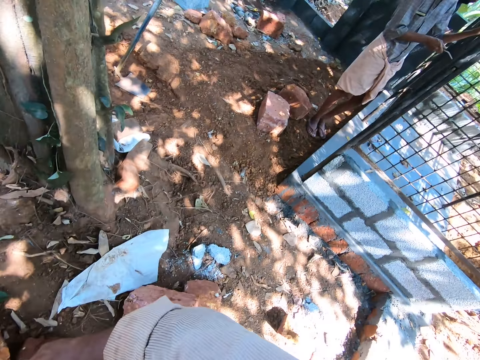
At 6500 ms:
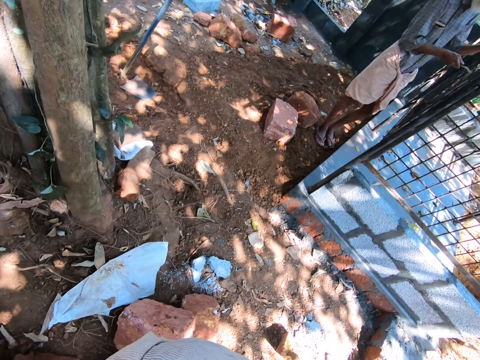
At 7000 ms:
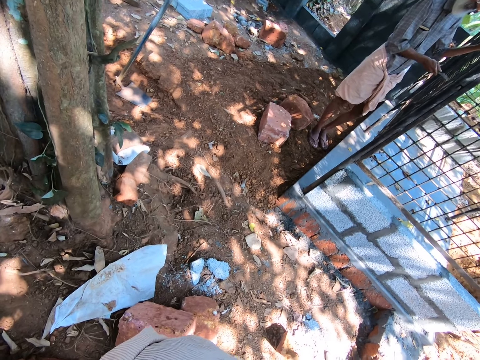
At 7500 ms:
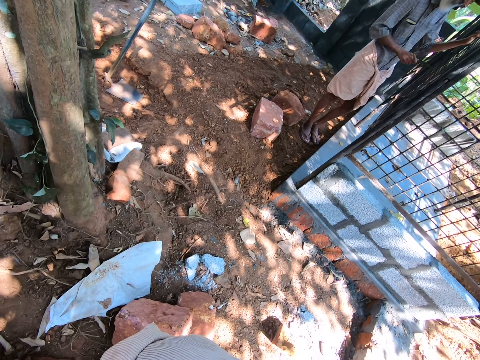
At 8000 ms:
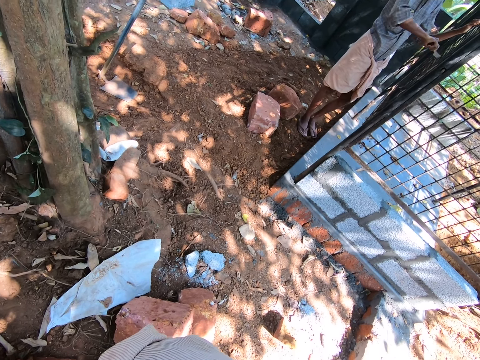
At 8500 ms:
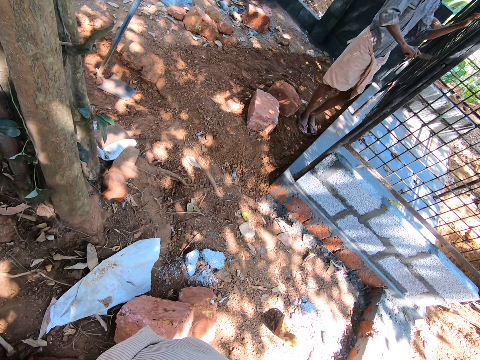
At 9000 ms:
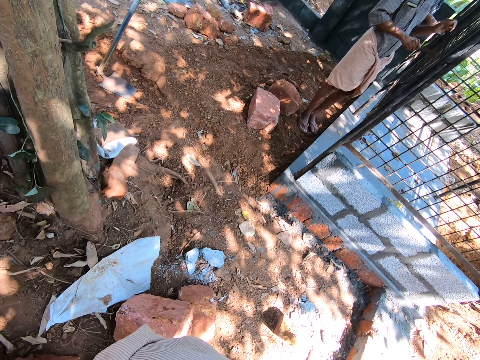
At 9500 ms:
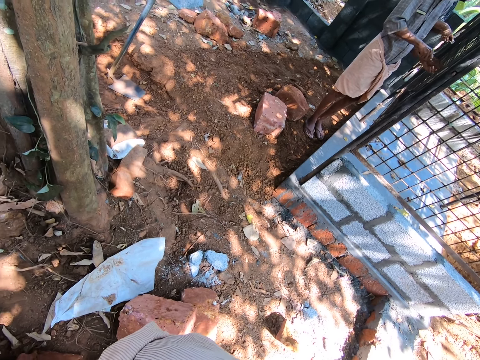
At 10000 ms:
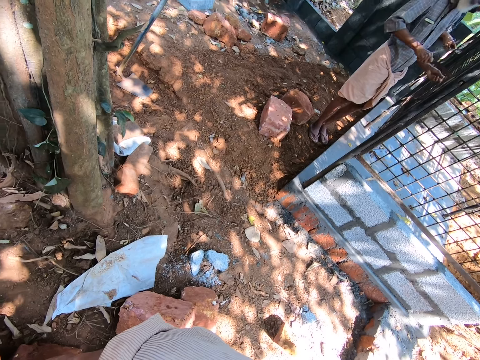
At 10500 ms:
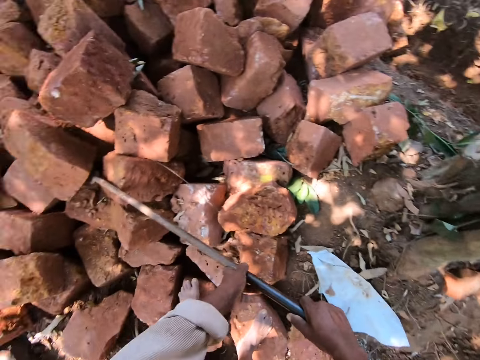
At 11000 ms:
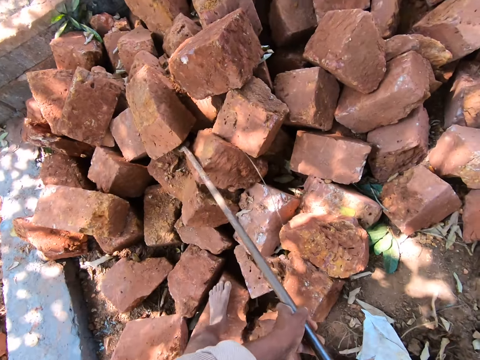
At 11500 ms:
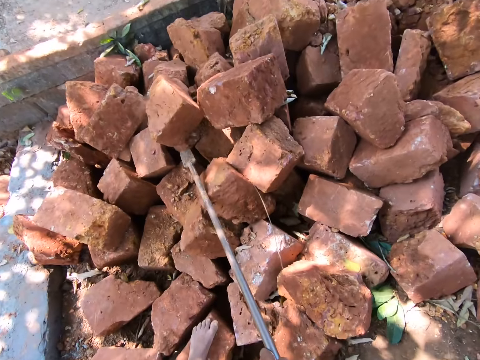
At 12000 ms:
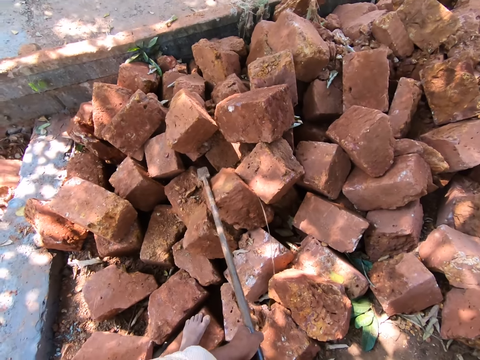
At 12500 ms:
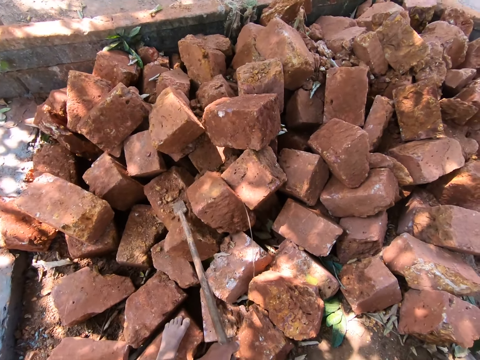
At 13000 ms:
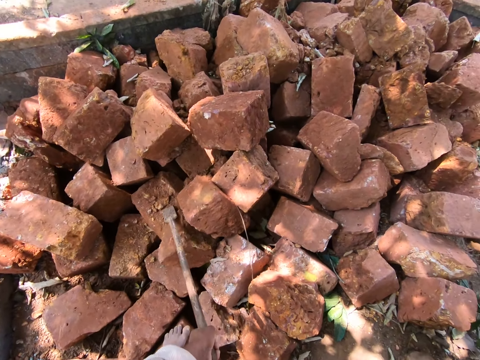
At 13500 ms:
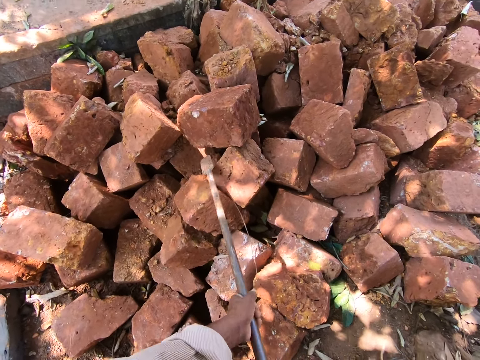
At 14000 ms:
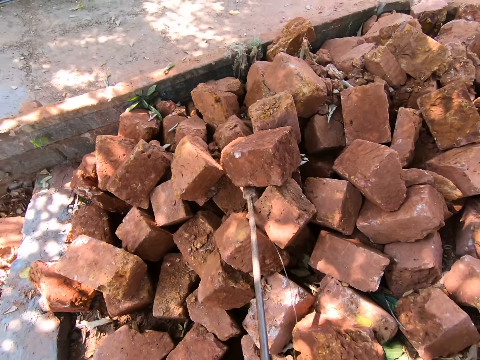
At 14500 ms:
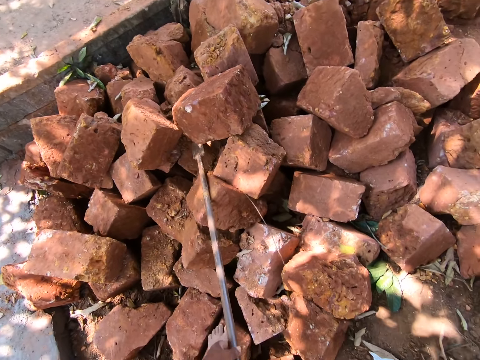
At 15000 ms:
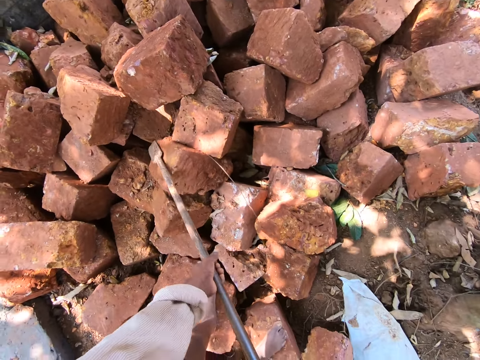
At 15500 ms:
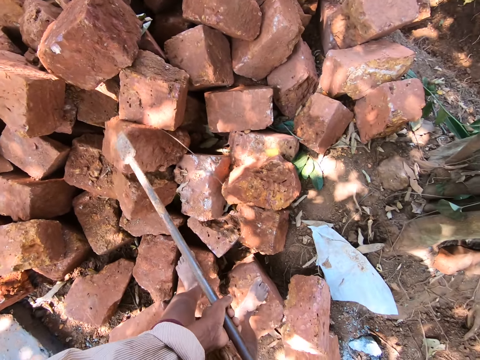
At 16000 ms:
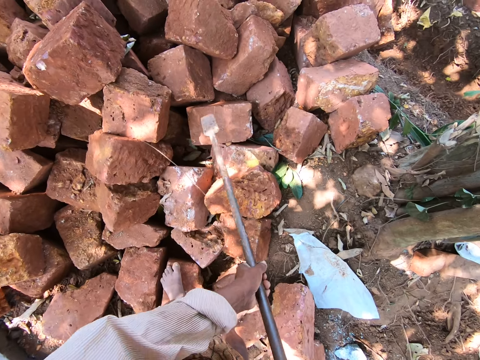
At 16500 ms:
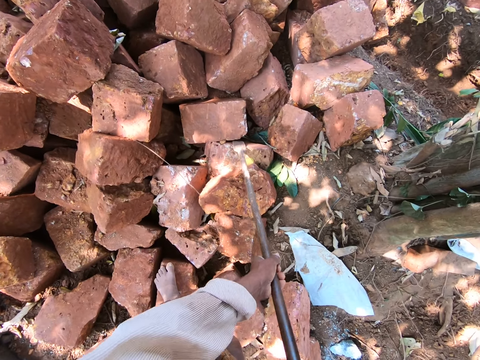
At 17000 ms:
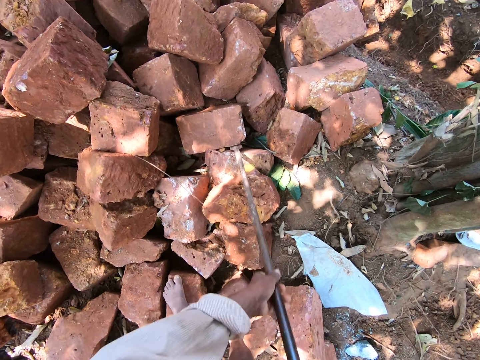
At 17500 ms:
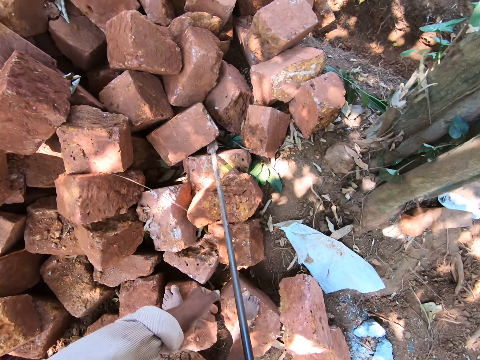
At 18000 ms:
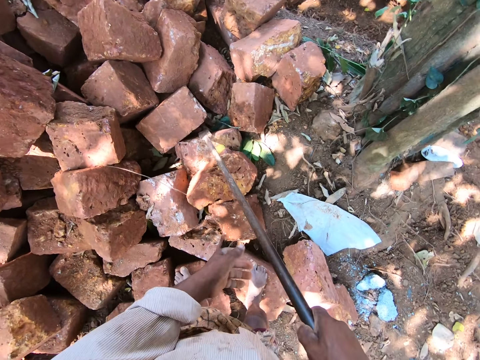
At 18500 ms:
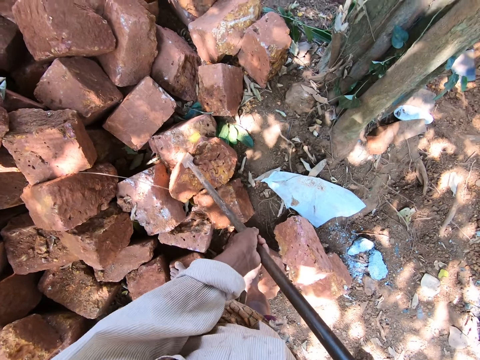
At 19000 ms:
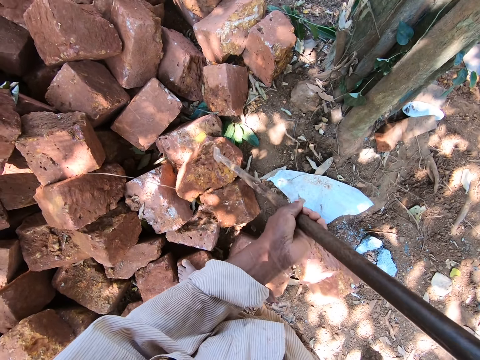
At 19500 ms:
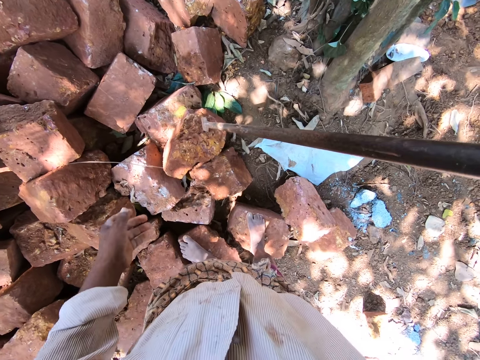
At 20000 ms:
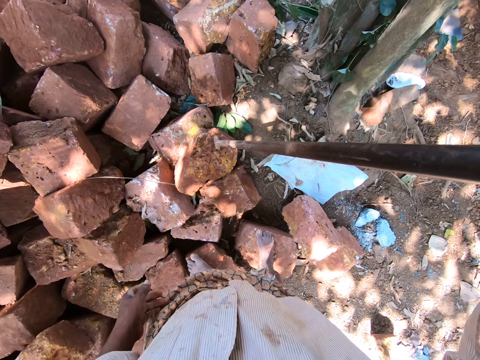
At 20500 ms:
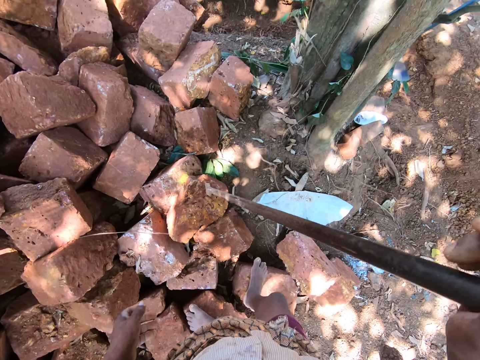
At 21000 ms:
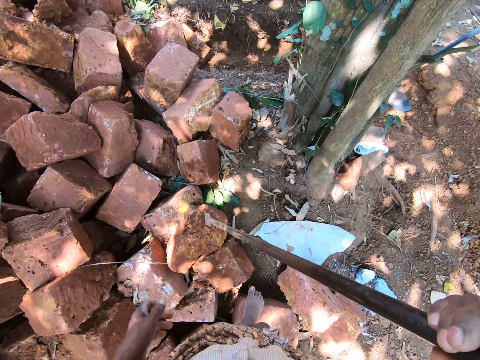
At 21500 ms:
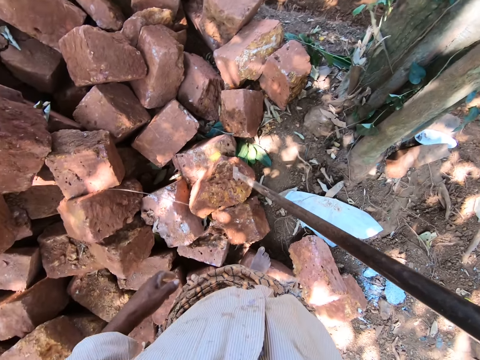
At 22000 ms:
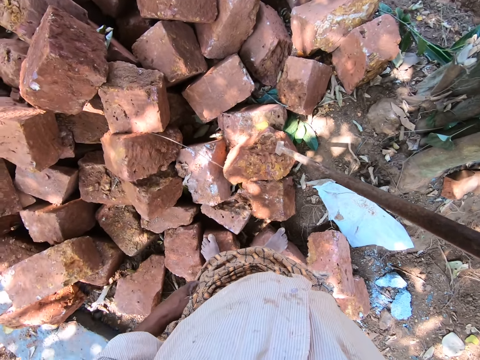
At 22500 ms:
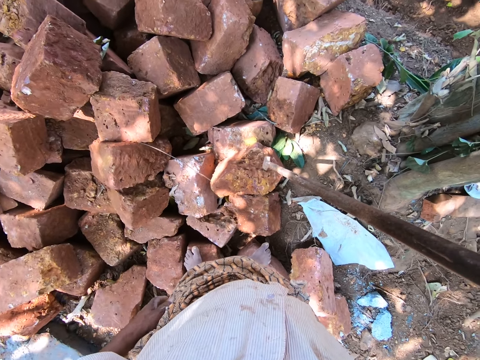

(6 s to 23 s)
The camera wearer looks around. A man scrapes a cage with a scraper in his right hand. The camera wearer interacts with another man, and with the first man. Another man paints wire mesh with a brush in the right hand. The second man scrapes the cage with a scraper in his right hand. The camera wearer looks around. He moves some rocks on the ground with the rod or steel bar in his hands. He drops the steel bar on the stone with the right hand.

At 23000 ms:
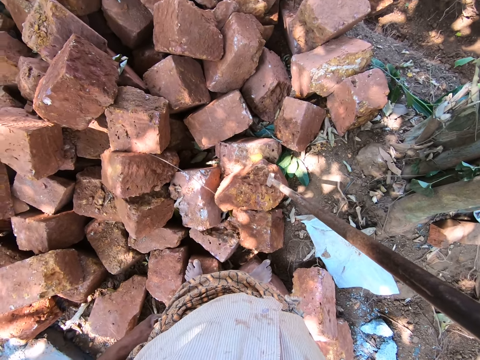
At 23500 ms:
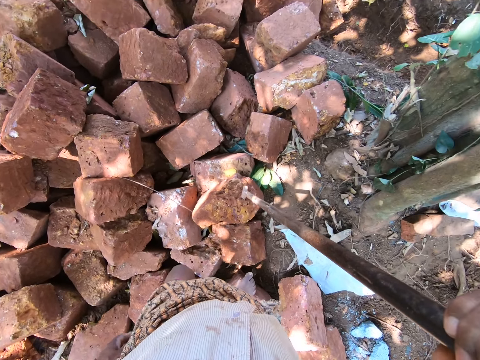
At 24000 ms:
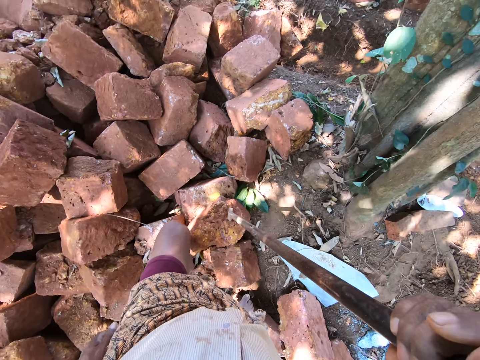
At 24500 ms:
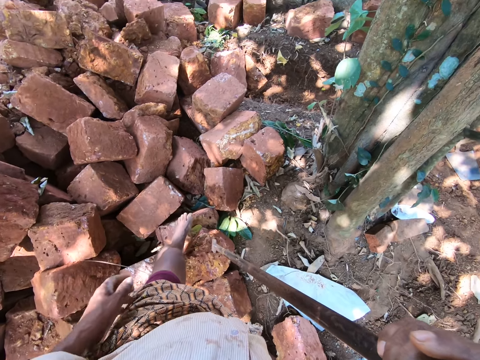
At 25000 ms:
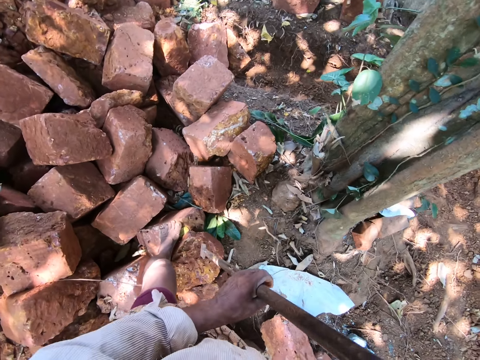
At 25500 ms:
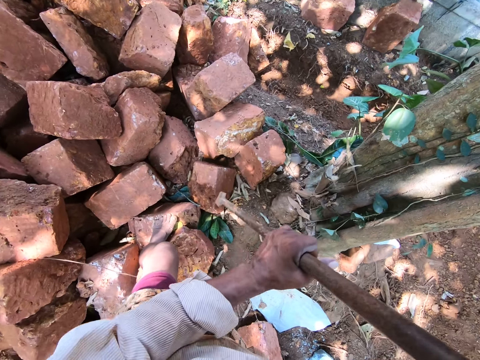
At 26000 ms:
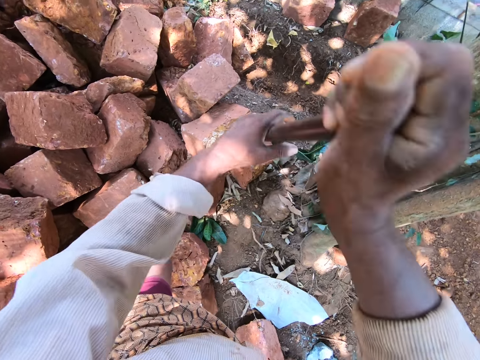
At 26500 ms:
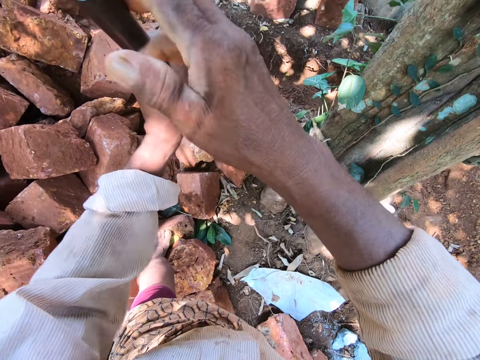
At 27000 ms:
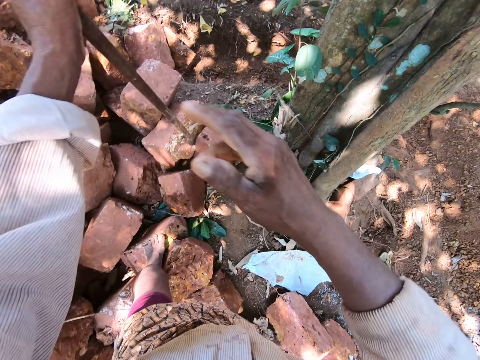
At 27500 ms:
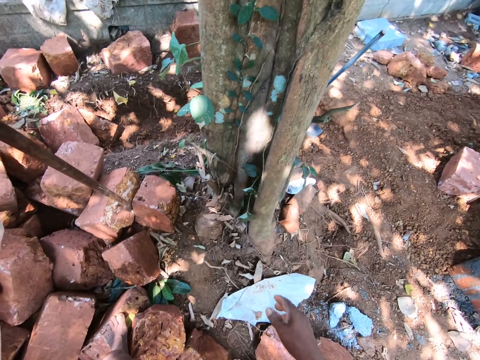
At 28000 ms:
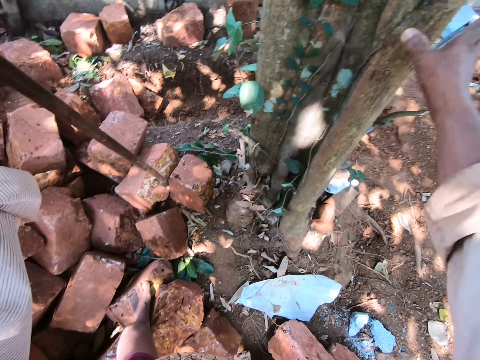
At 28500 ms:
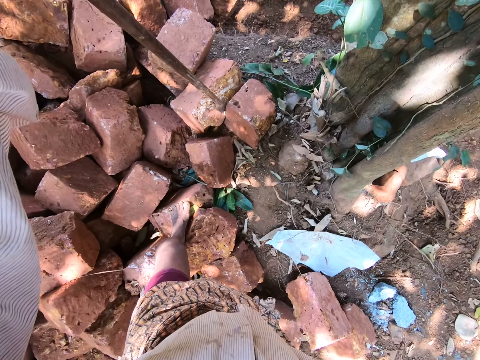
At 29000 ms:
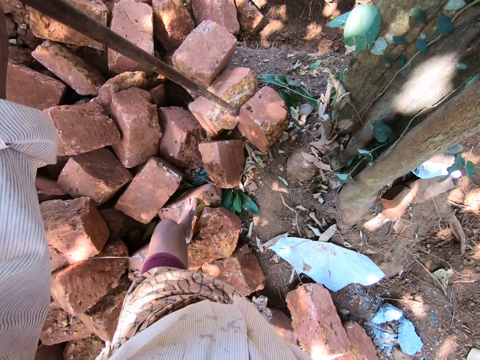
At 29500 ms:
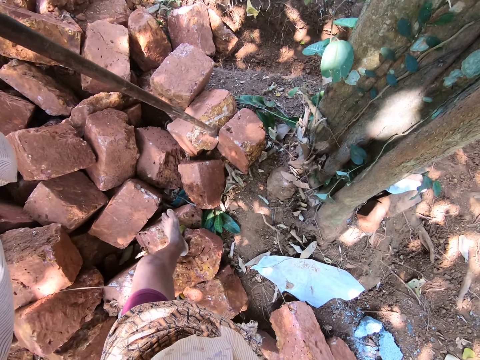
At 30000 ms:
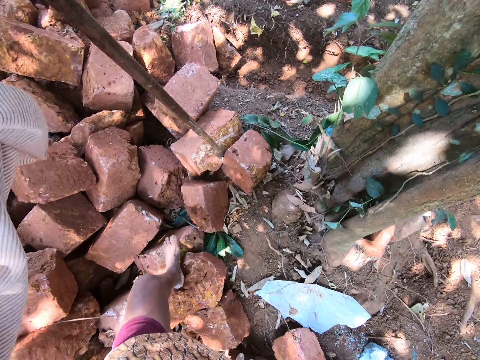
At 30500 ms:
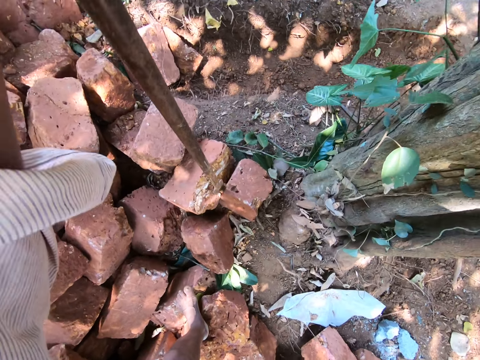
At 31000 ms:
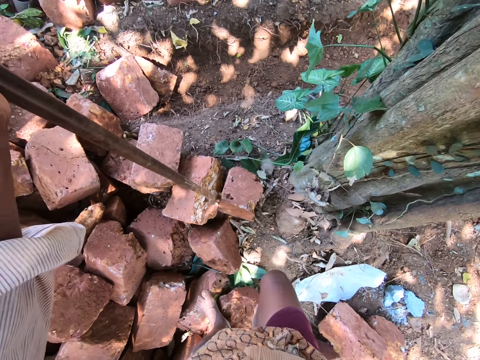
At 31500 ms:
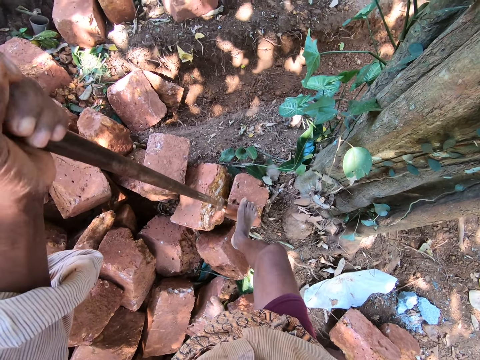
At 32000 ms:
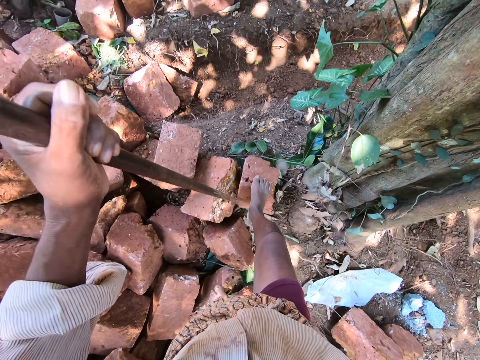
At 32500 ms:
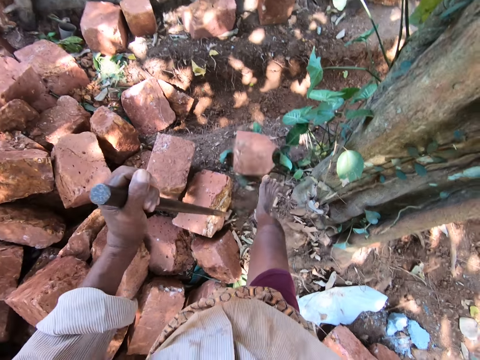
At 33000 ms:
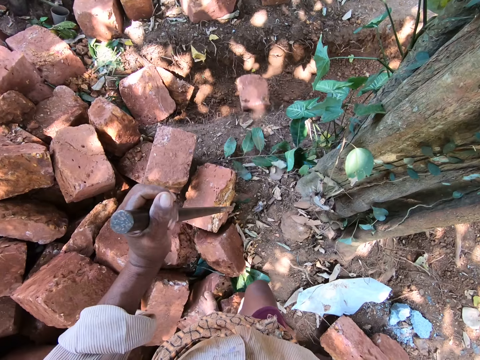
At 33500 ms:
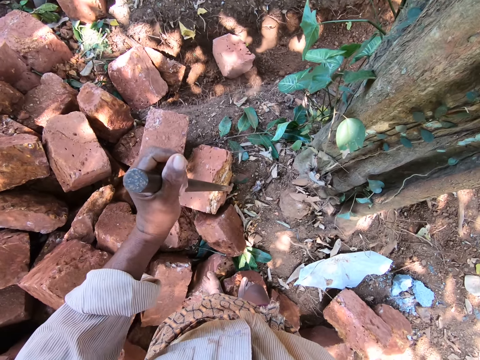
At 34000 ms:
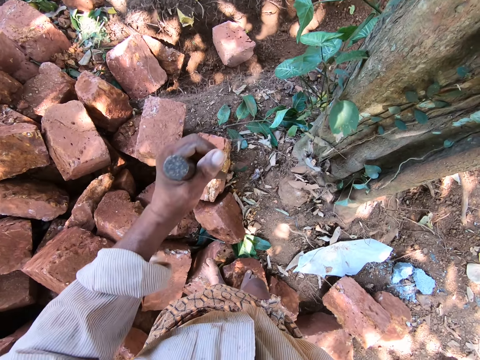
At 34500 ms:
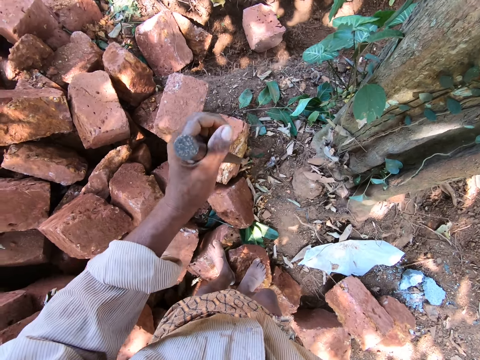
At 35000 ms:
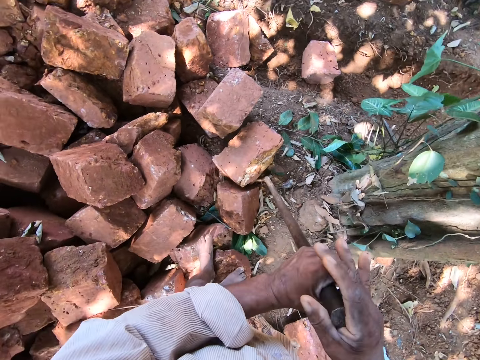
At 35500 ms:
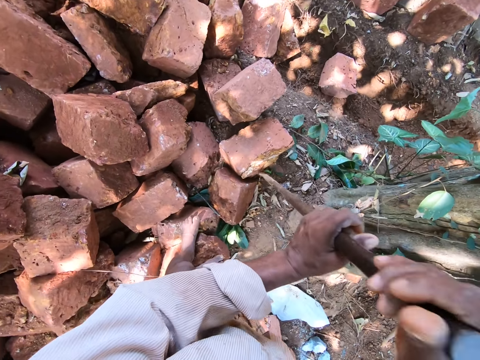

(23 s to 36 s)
The camera wearer climbs the rocks with his left leg. He drops the steel bar on the stone with both hands. He moves some rocks on the ground with the rod in his hands. He raises the right hand. He moves a rock on the ground with his right leg. He steps on the stone with the right leg. He steps on the stone with the right leg again.
